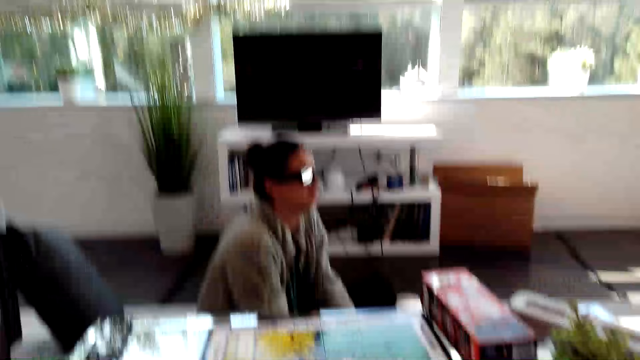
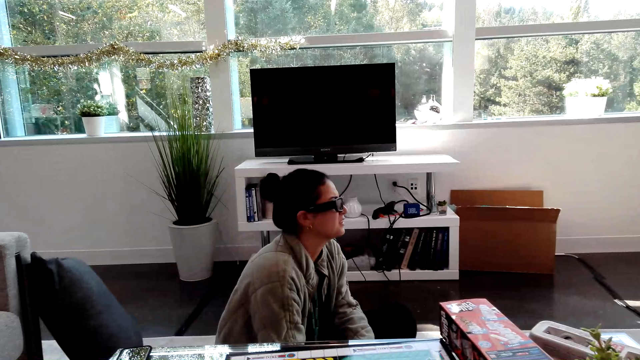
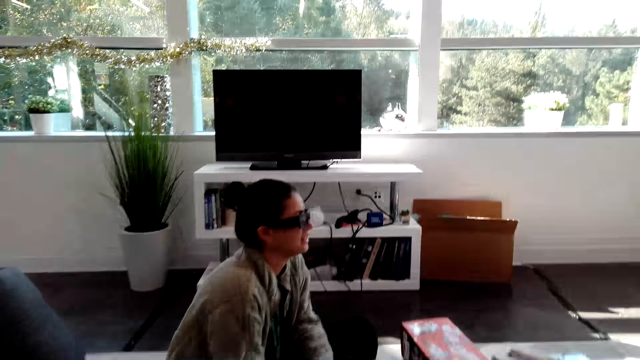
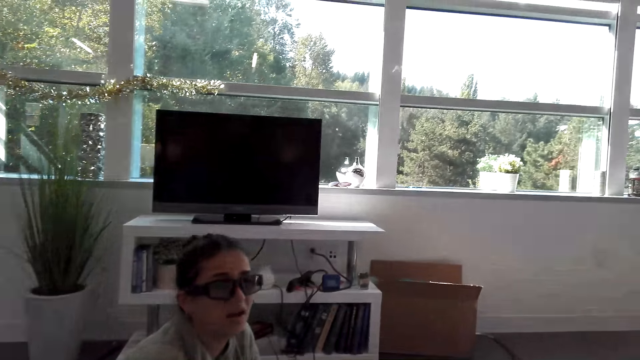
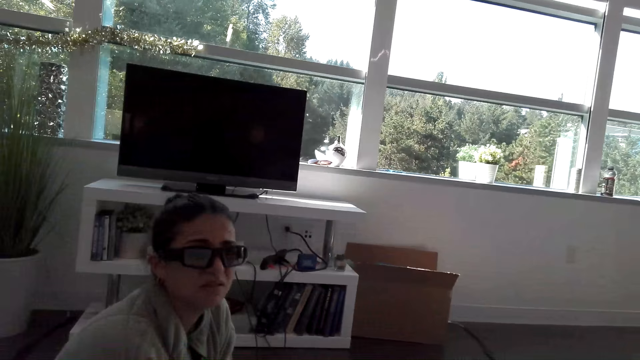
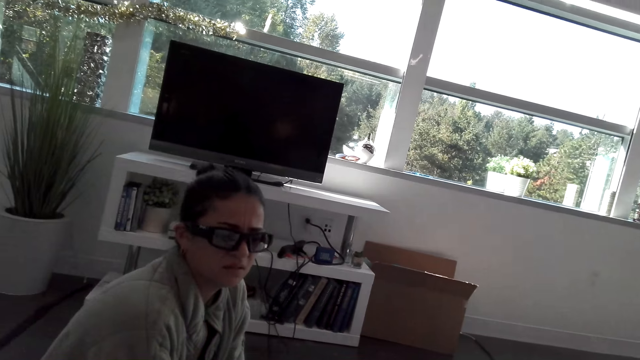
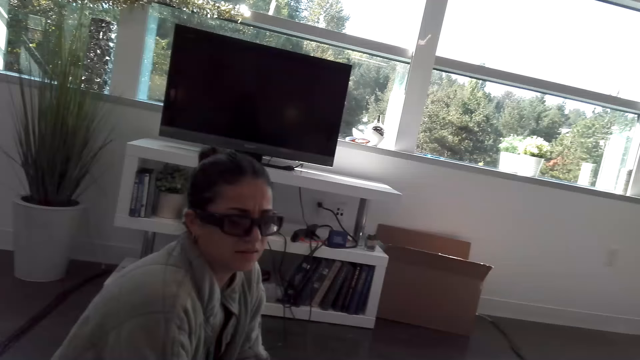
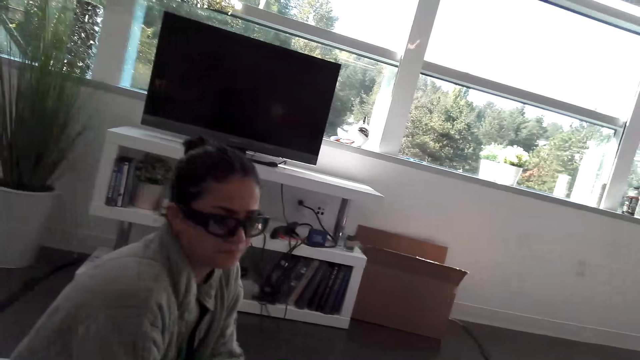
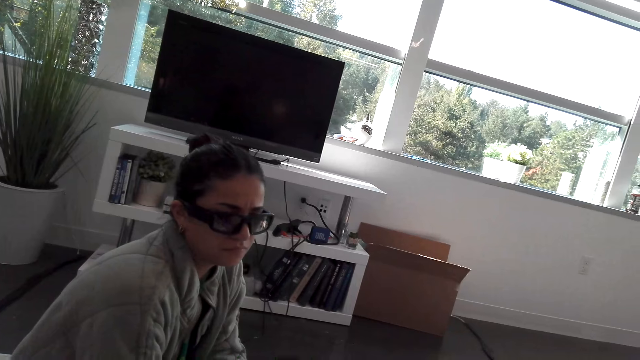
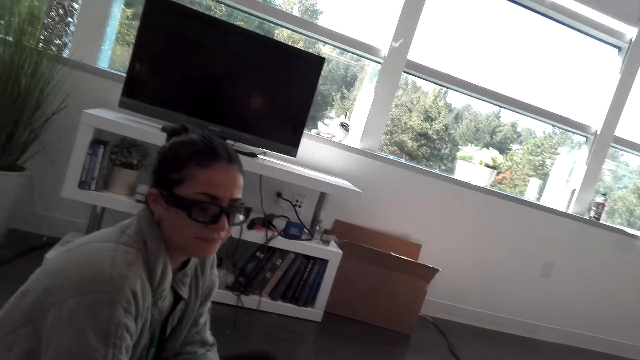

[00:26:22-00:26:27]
The camera wearer stares at the woman.

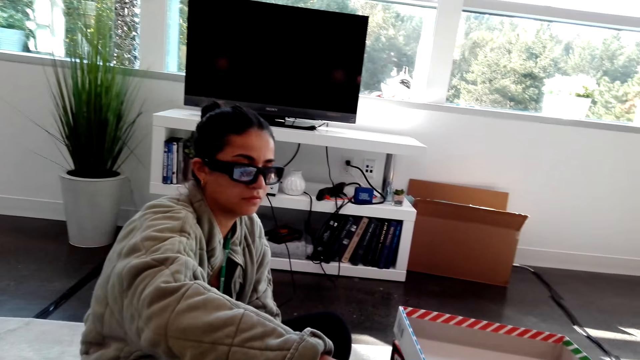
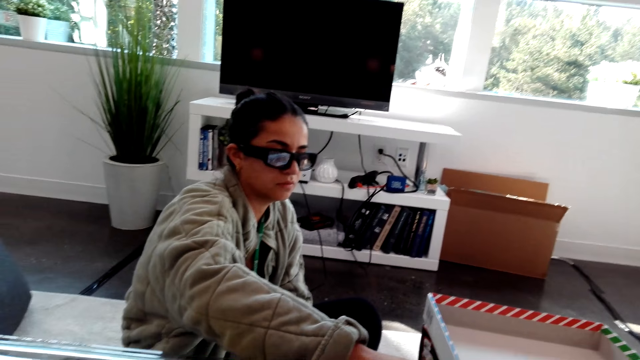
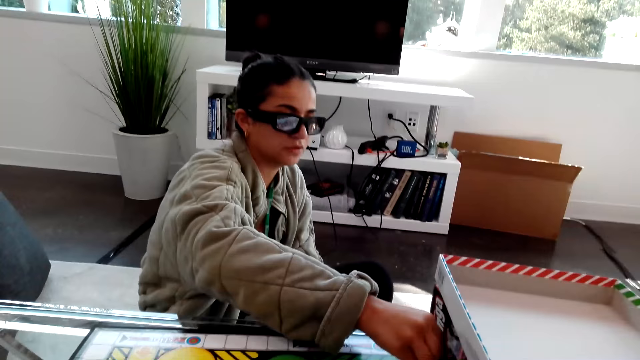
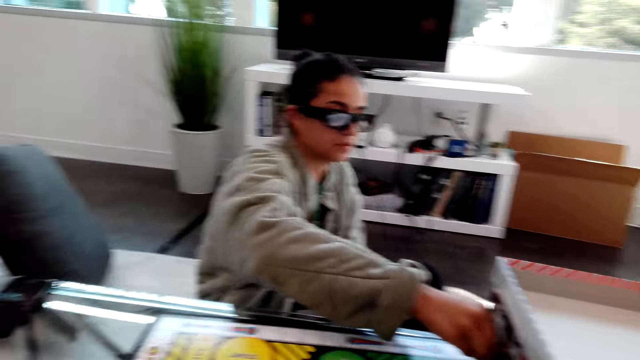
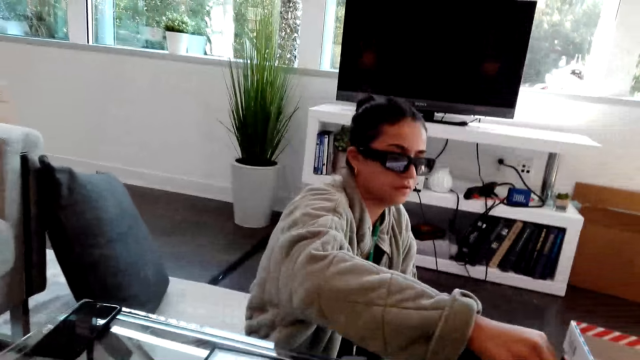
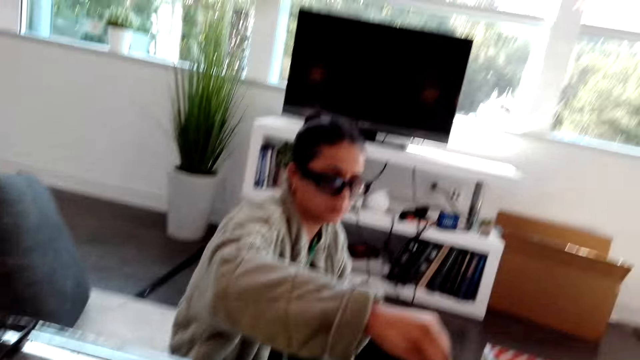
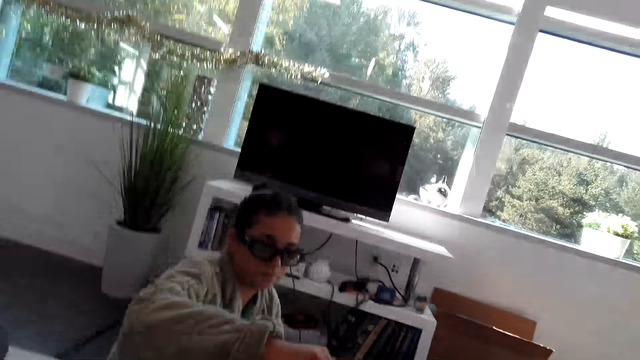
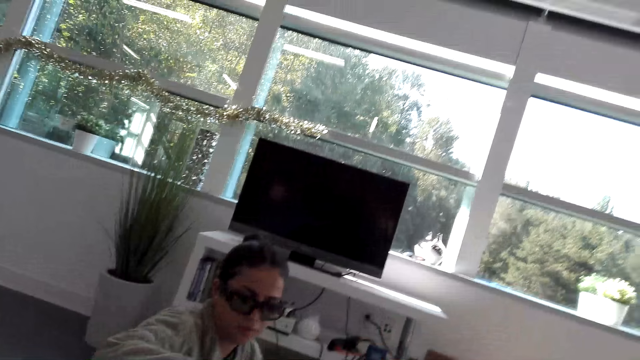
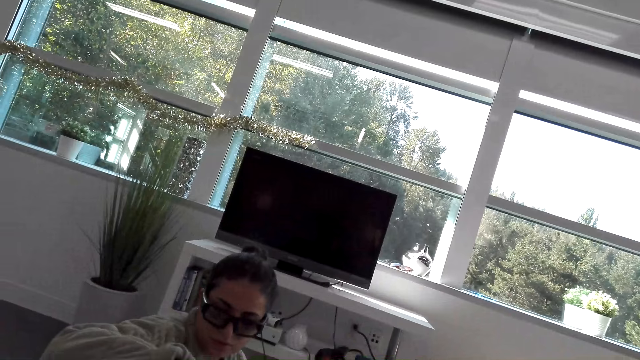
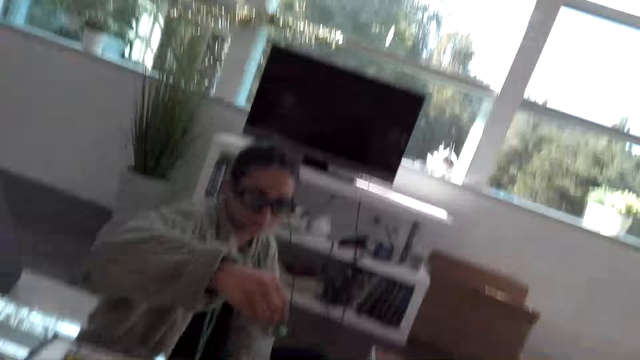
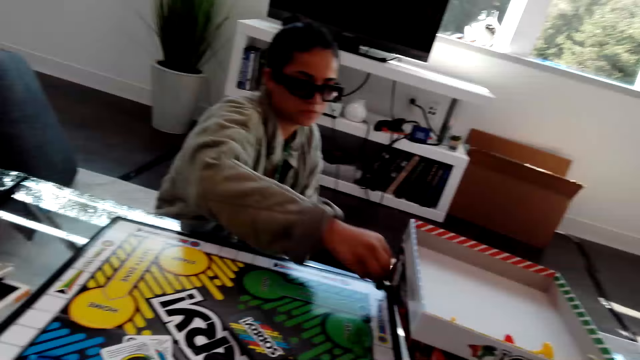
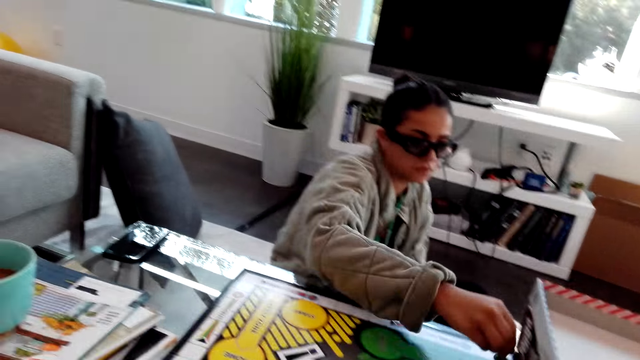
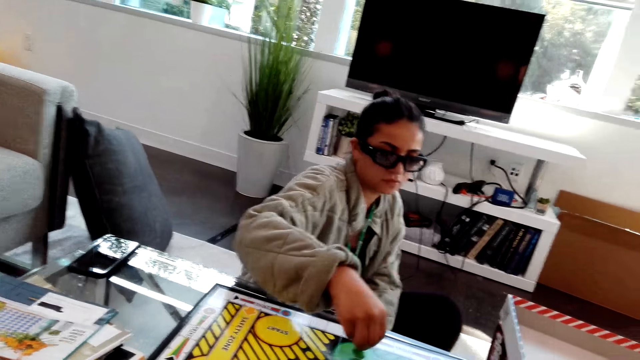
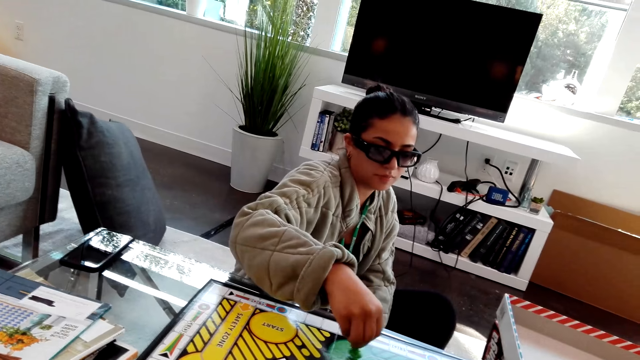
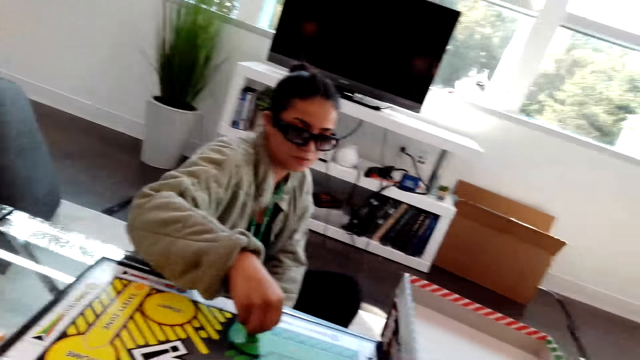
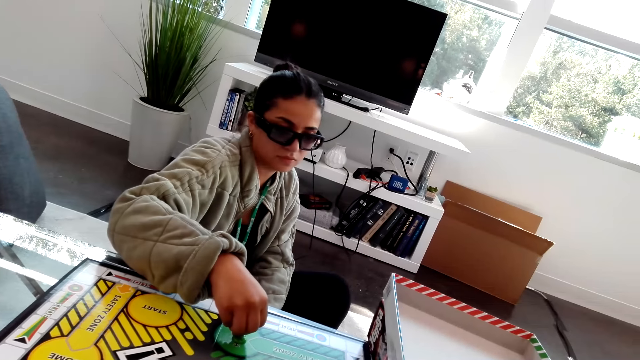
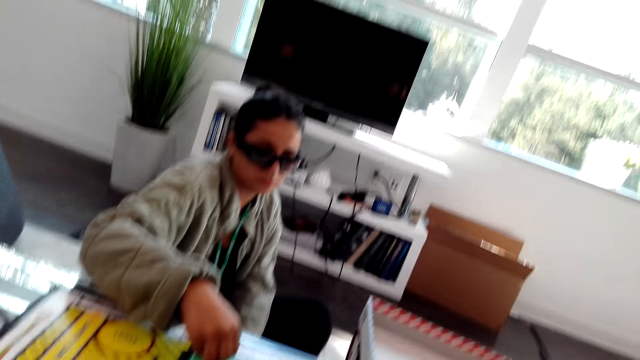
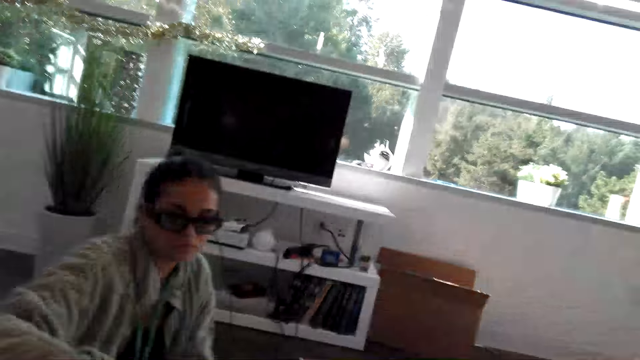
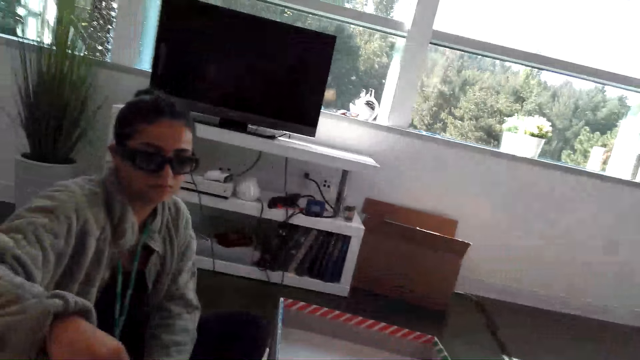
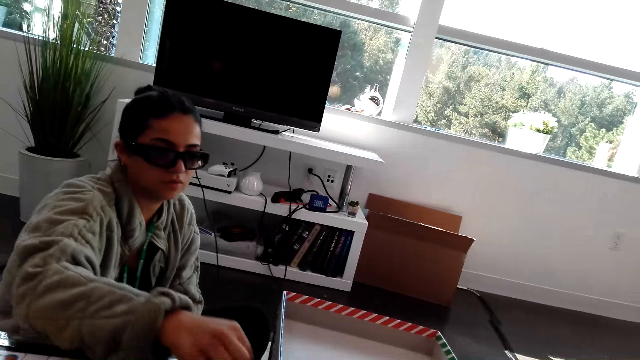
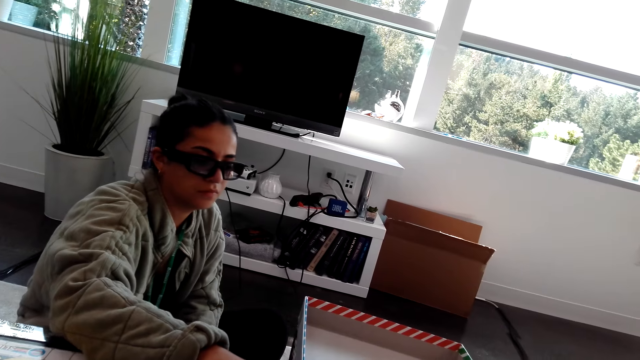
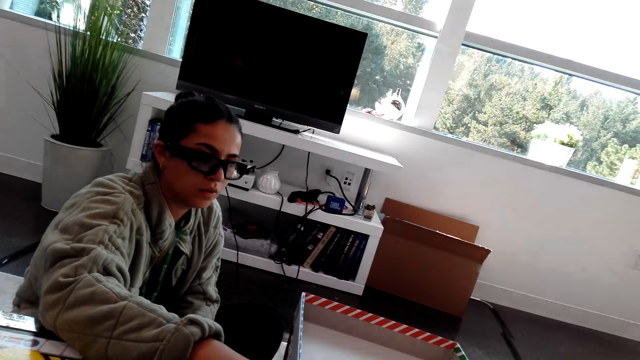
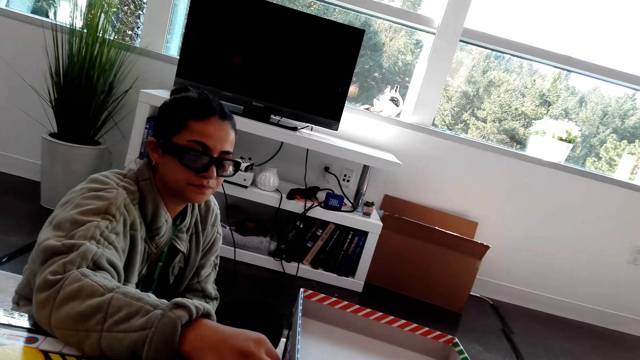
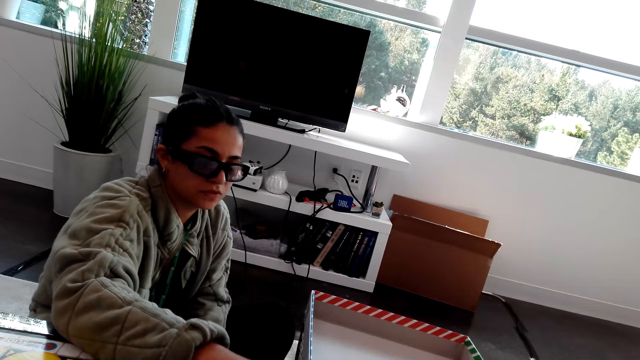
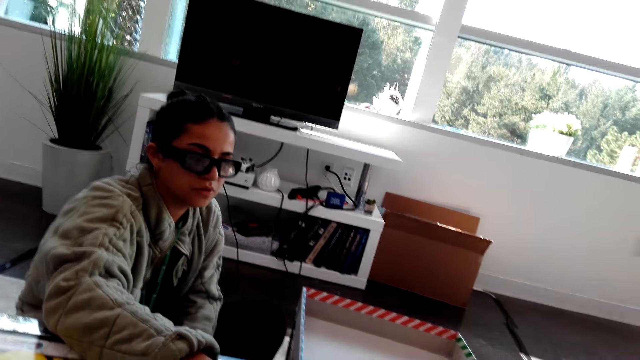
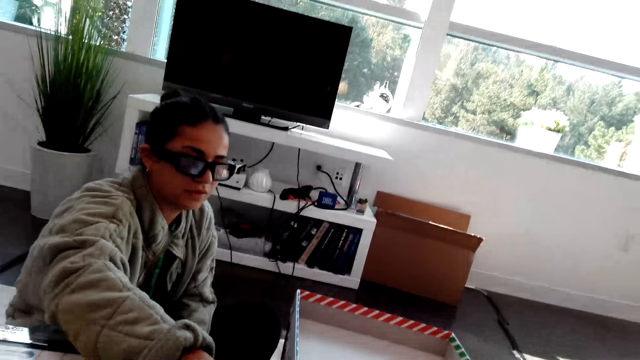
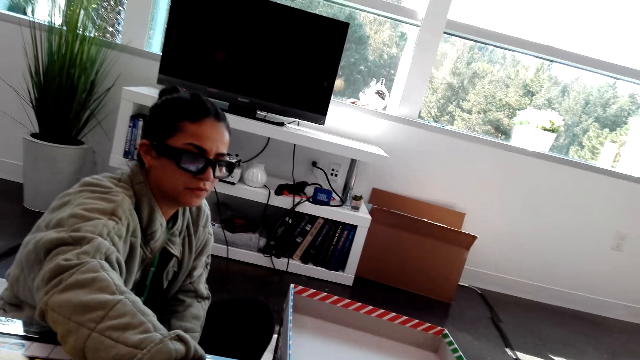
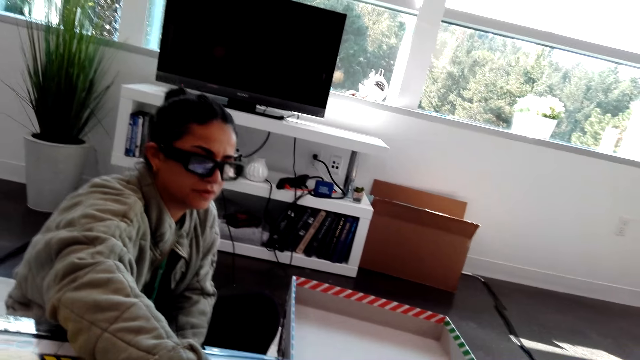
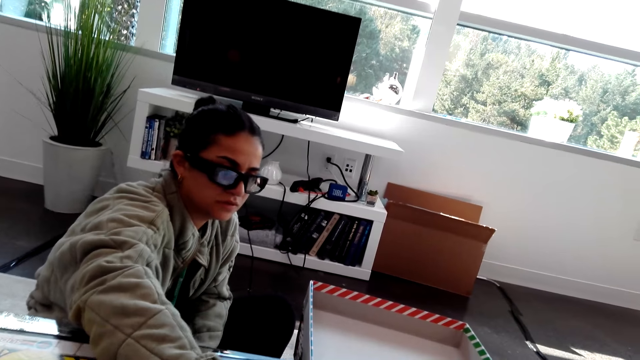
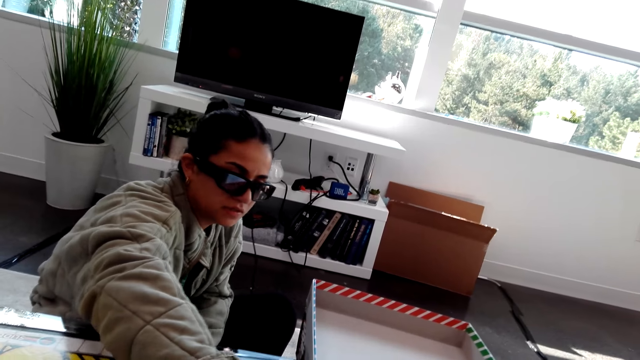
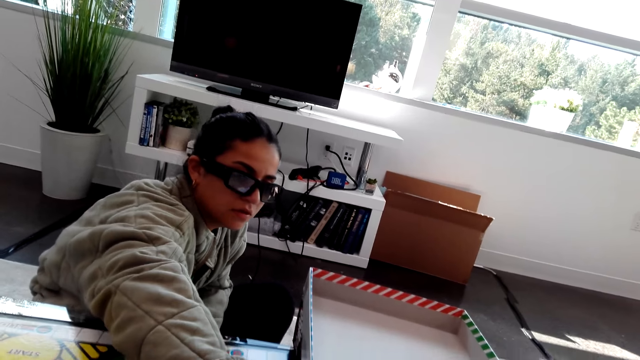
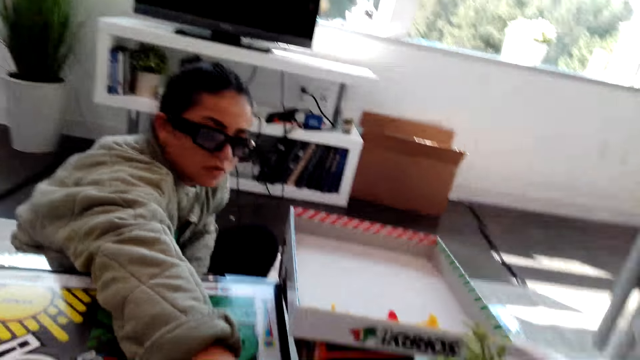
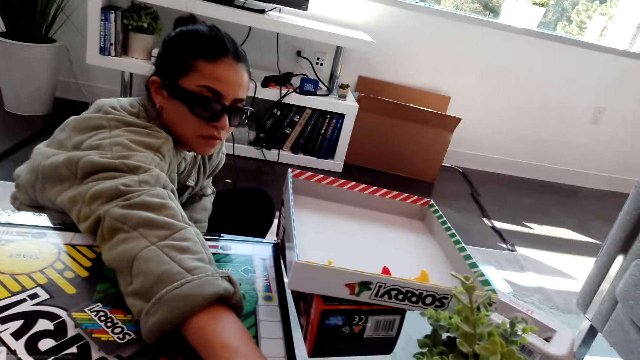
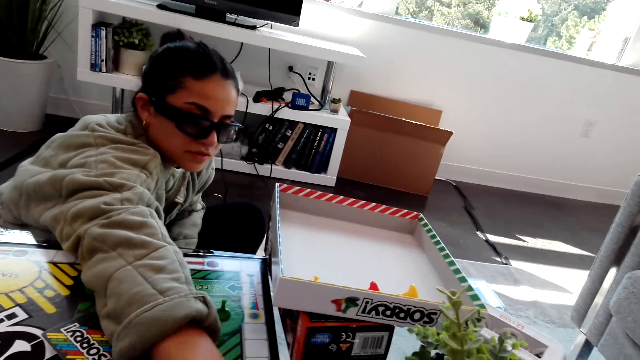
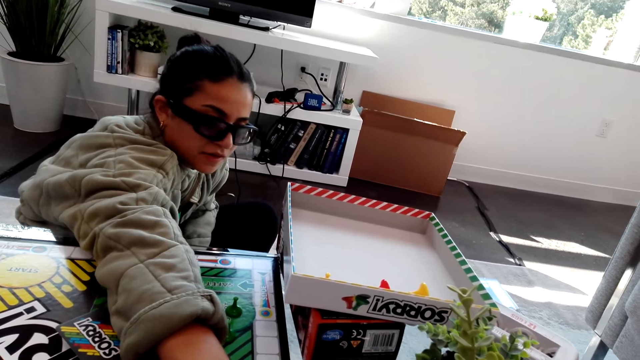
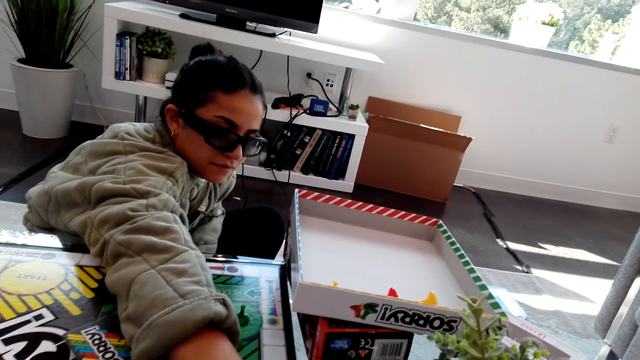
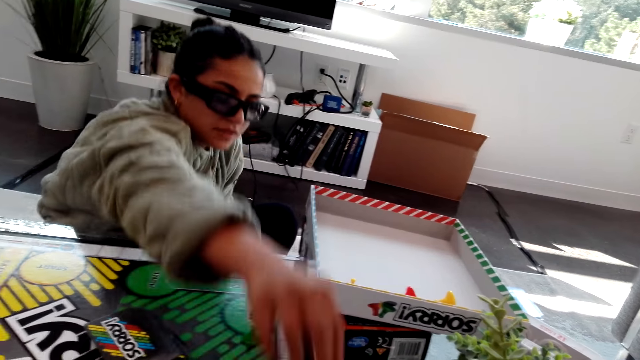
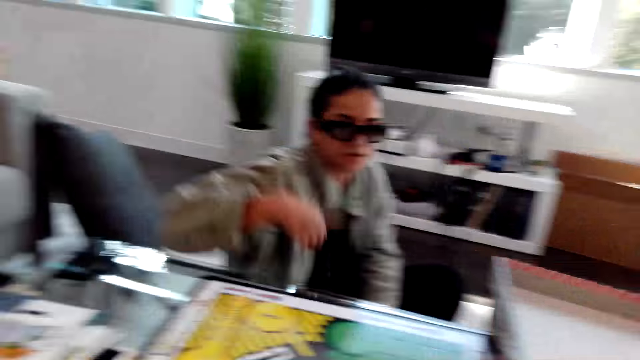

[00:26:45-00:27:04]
A woman moves a hand. The woman puts down a chess. The woman moves a hand. The woman stretches a hand.
